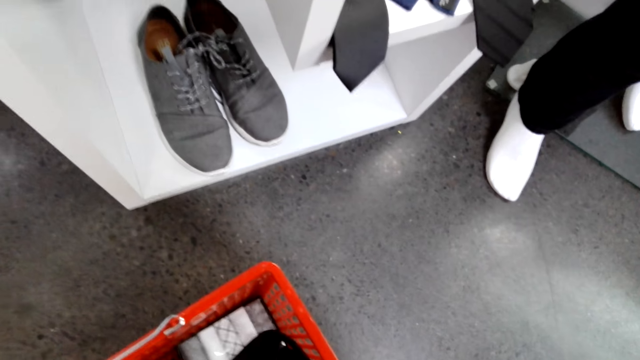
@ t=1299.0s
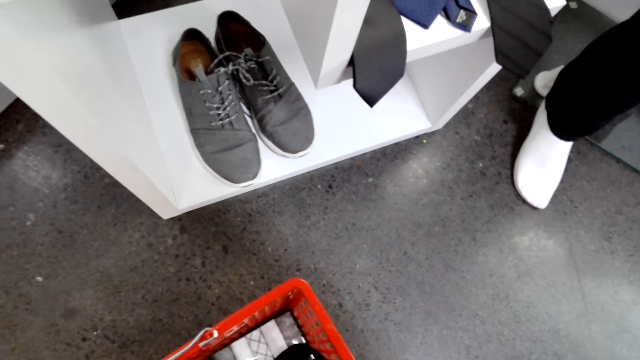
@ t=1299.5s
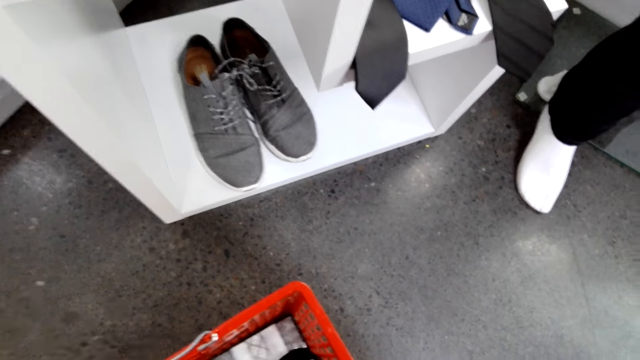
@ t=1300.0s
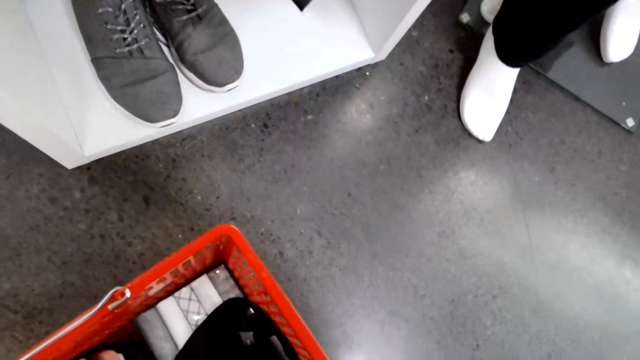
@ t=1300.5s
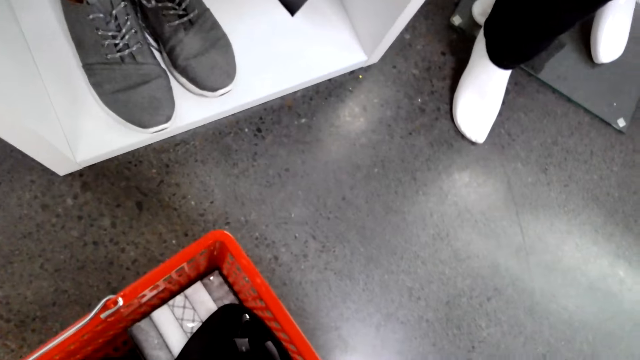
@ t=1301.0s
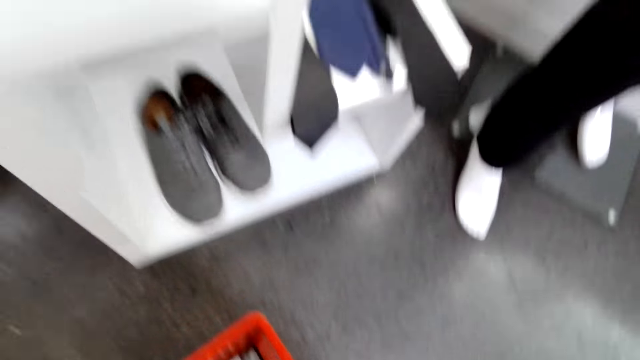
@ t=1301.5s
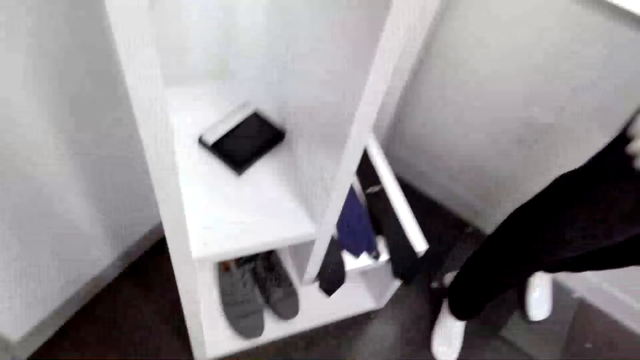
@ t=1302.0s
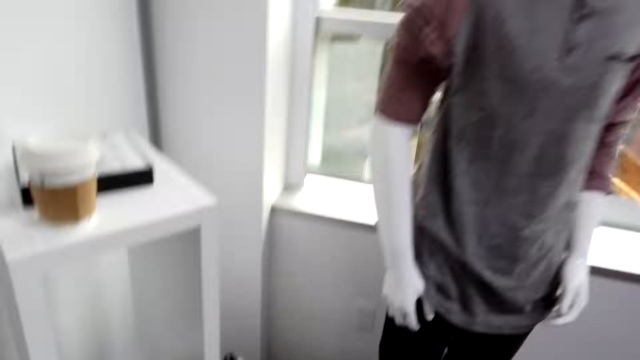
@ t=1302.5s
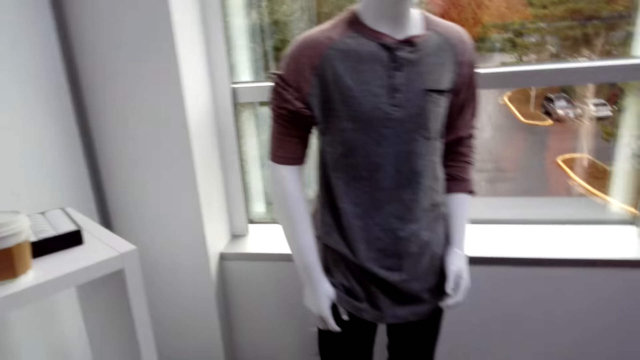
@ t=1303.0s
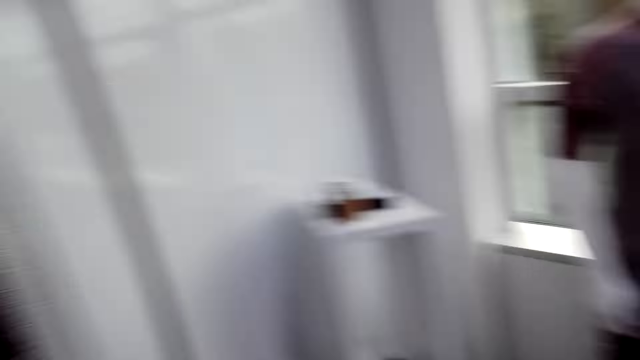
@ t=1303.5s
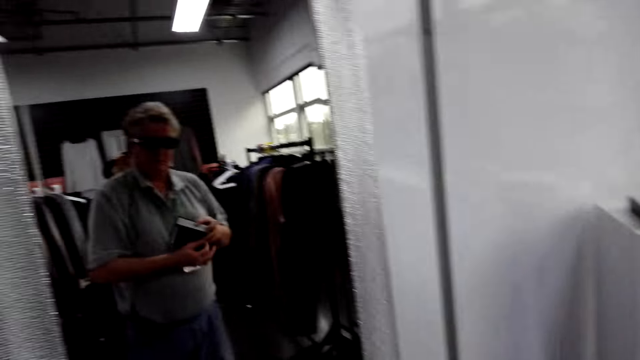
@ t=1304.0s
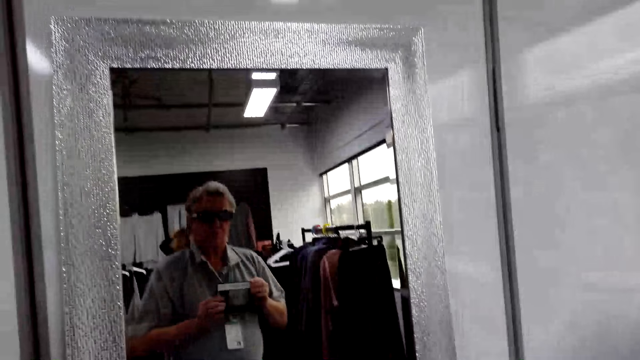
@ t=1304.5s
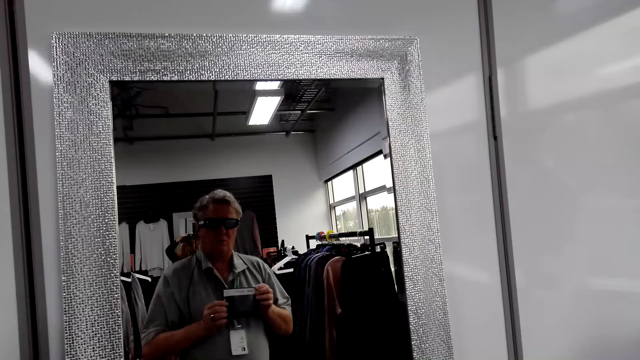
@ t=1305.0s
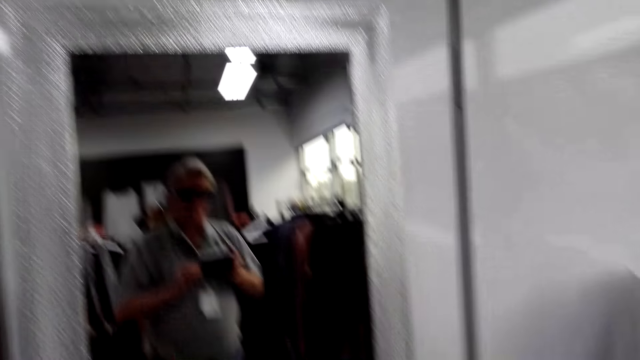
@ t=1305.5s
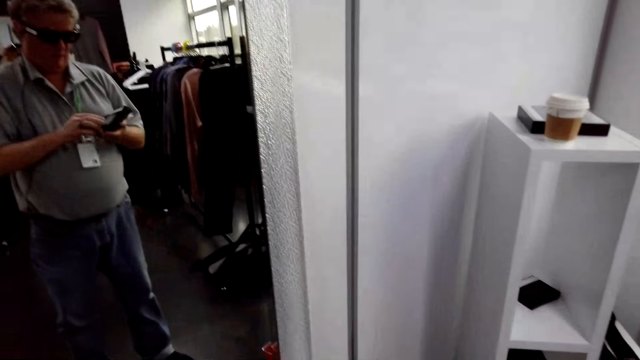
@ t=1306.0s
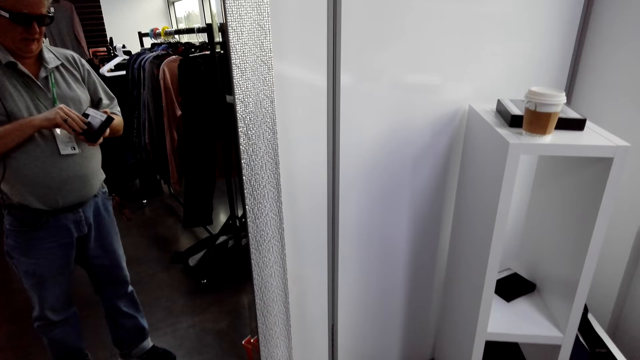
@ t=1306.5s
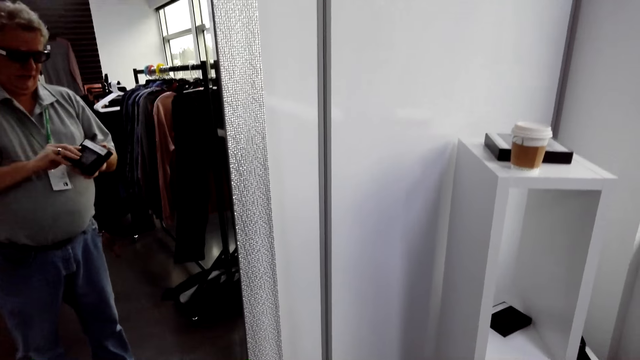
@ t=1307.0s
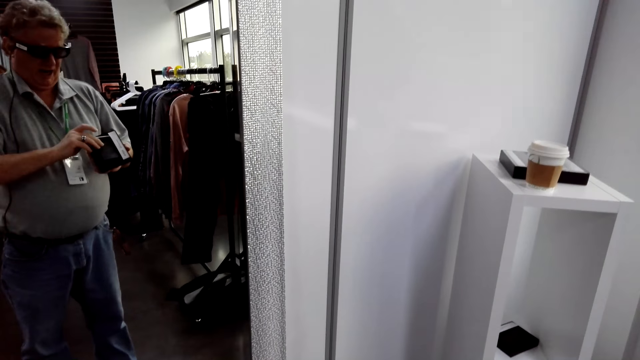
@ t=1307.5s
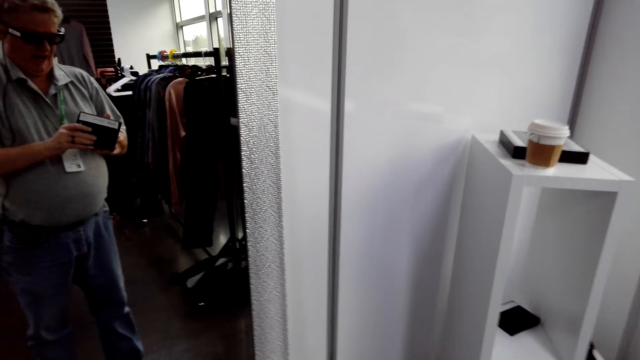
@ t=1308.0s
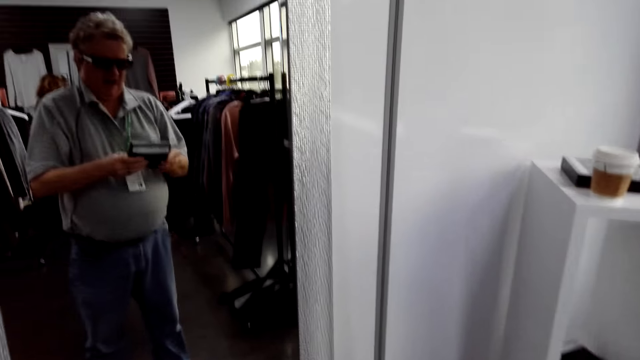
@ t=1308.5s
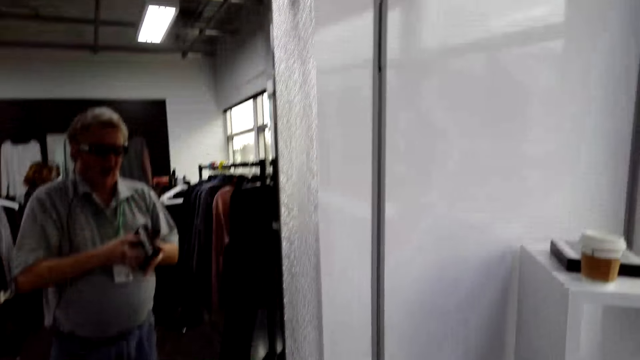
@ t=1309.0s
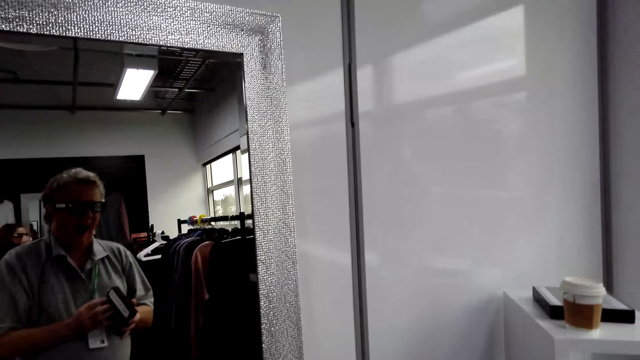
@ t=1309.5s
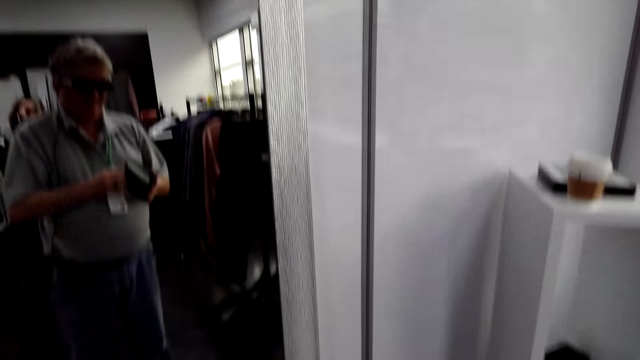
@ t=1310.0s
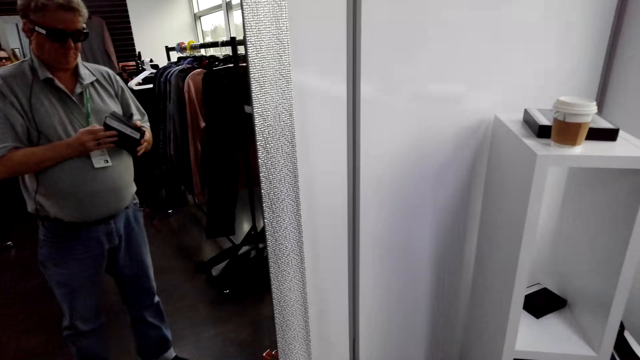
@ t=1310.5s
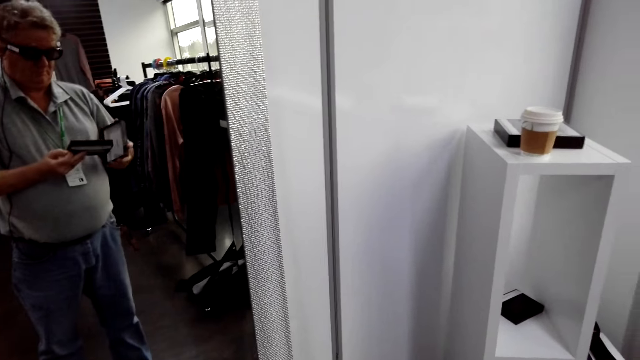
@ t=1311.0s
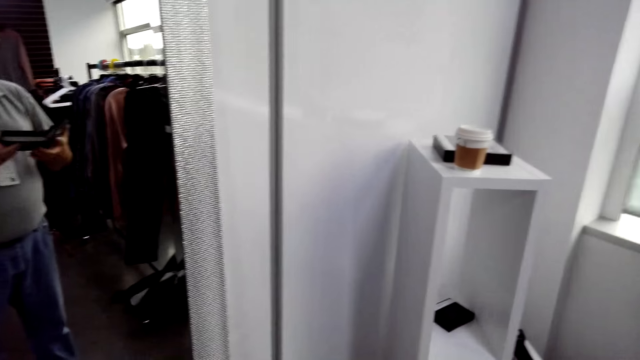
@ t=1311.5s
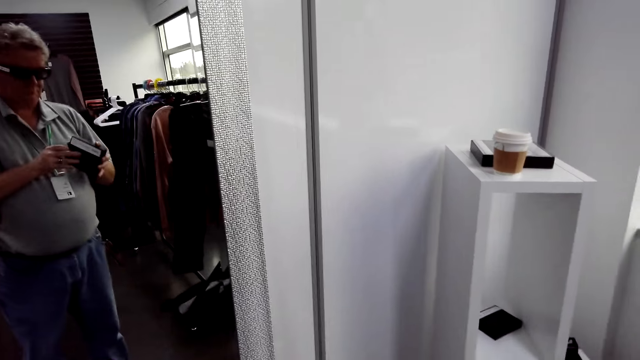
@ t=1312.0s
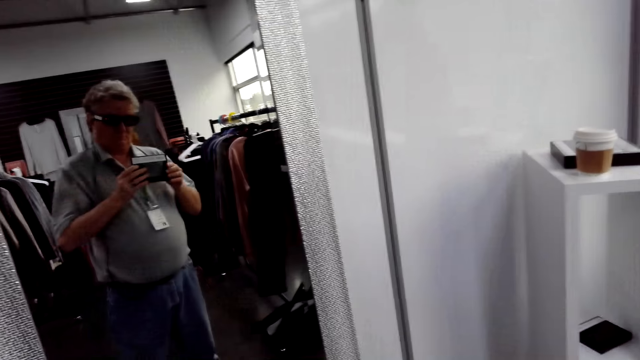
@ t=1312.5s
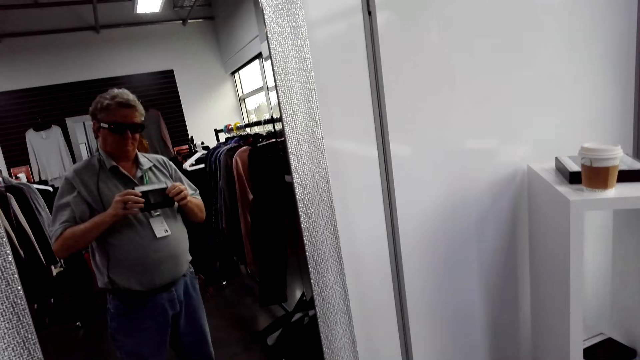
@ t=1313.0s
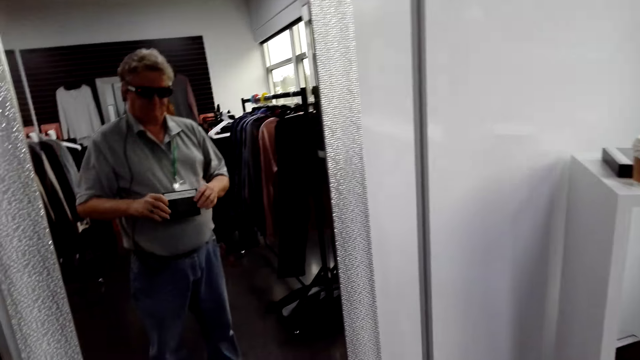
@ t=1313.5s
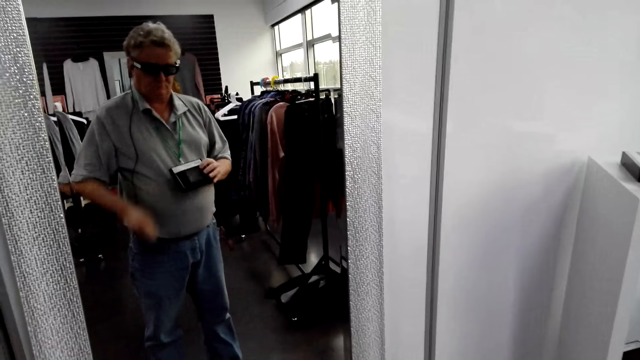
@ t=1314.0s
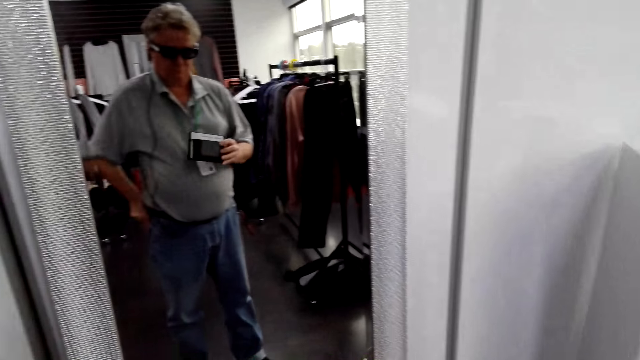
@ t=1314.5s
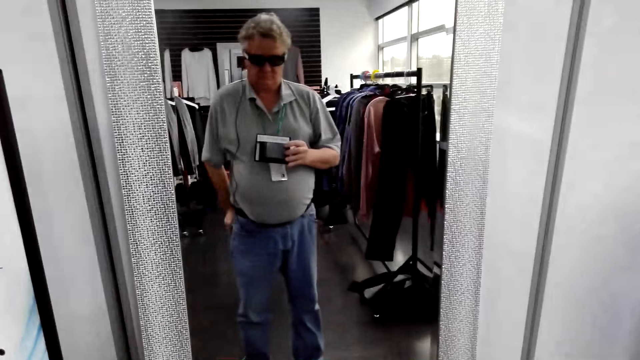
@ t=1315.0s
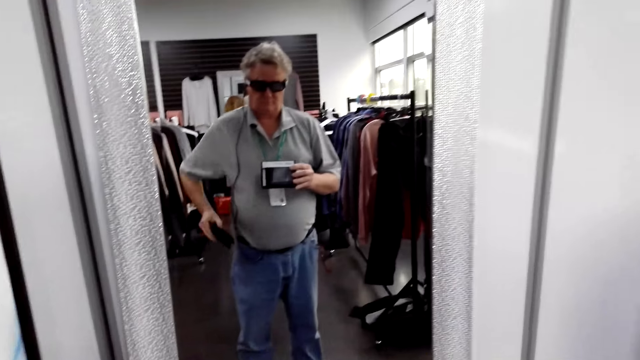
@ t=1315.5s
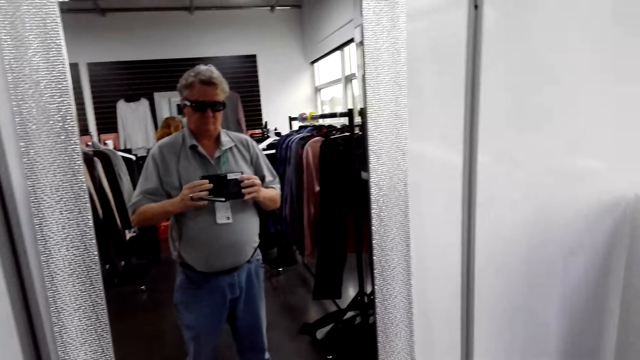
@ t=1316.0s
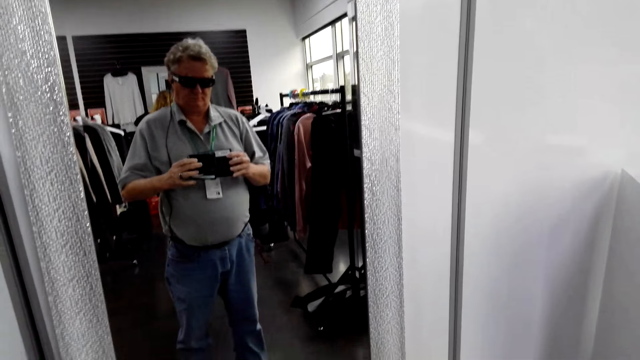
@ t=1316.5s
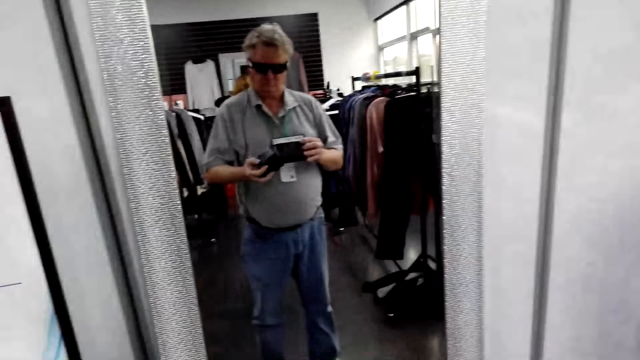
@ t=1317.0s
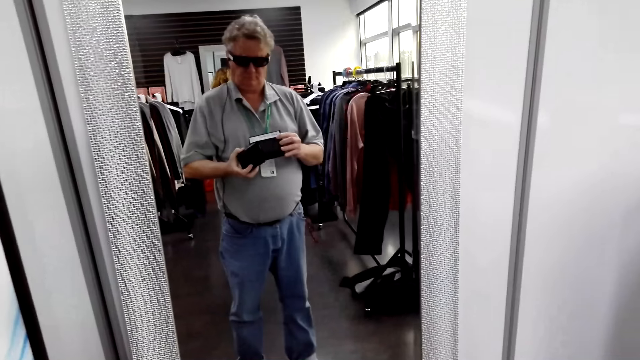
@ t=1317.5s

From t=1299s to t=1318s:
The camera wearer puts something in the bag. They turn around. They hold a pack. They turn around. They look at the book. They look at the mirror. They open a box pack. They hold the pack.

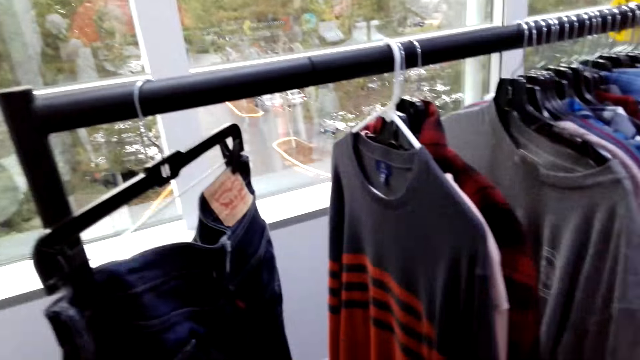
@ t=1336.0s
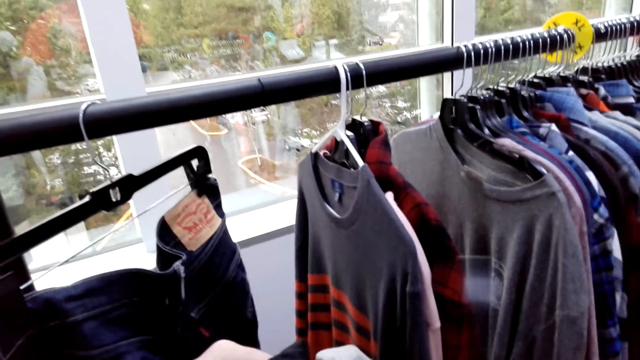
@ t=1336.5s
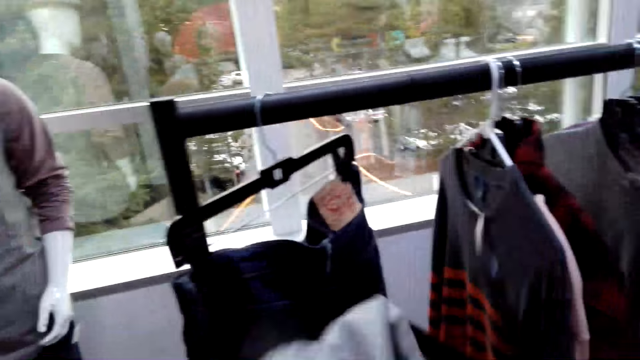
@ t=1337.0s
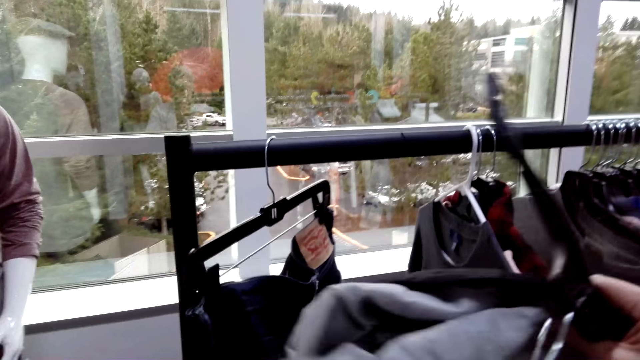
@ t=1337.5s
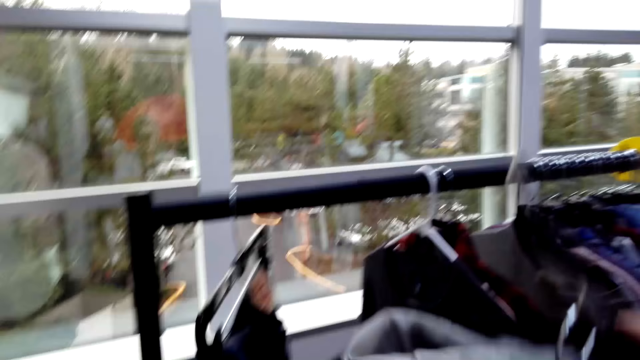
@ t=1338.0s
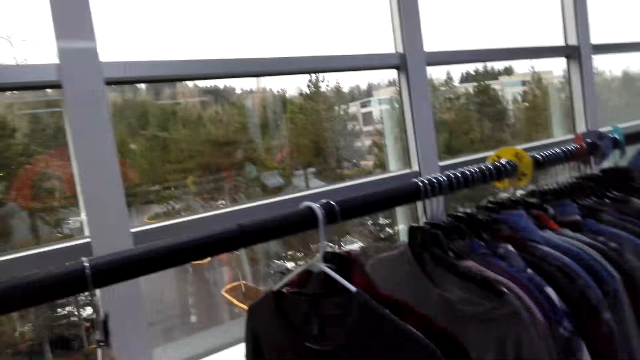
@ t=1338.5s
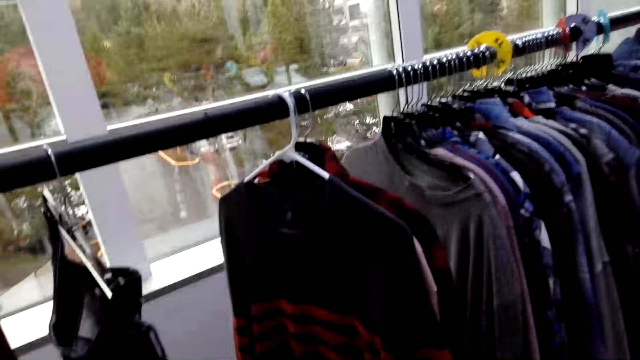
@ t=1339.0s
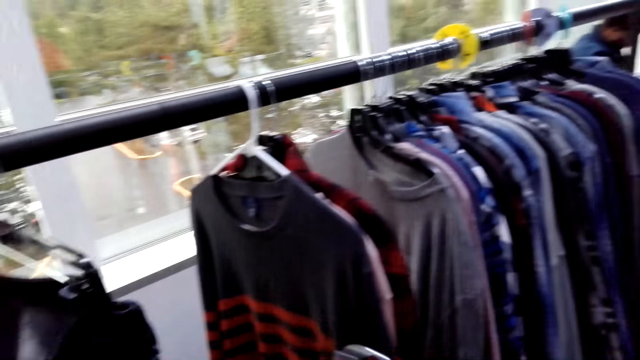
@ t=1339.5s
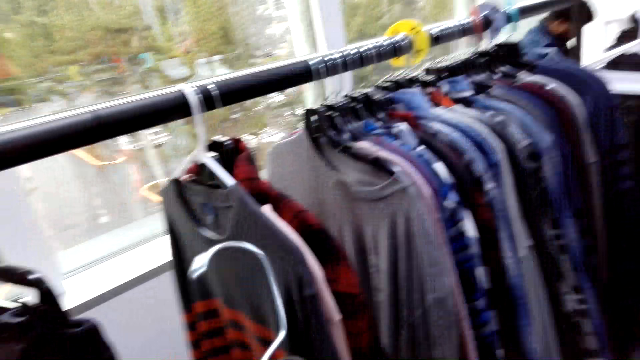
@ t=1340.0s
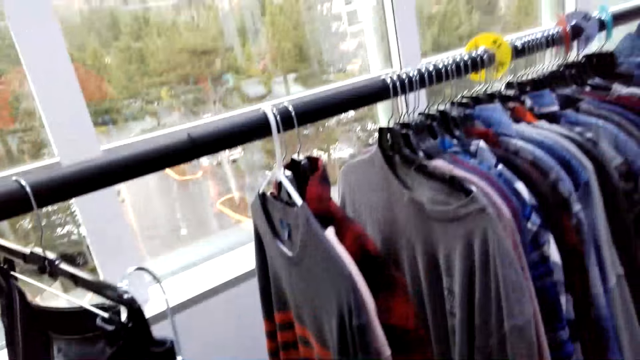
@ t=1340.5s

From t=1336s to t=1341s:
The camera wearer puts the cloth in the hanger. They turn around. They hold the hanger.
